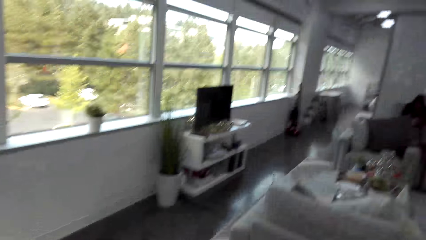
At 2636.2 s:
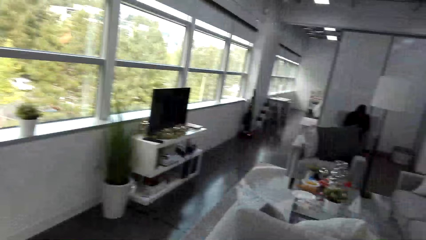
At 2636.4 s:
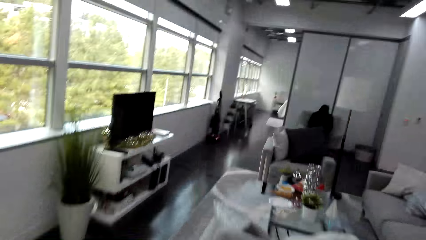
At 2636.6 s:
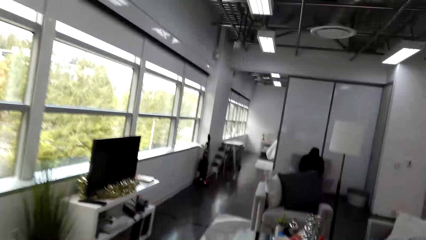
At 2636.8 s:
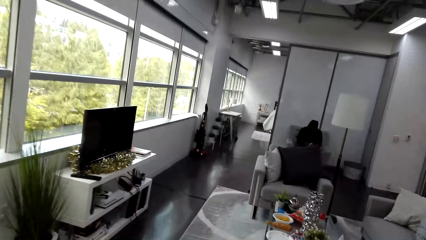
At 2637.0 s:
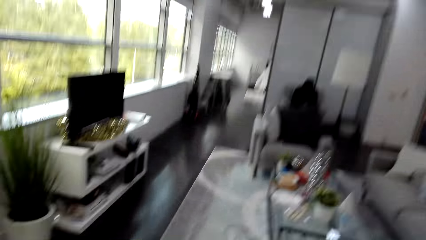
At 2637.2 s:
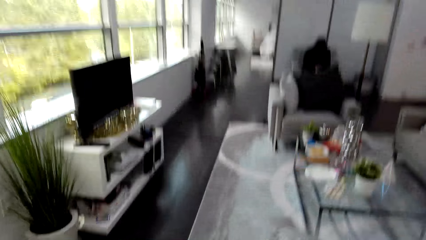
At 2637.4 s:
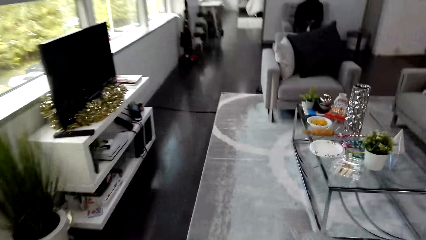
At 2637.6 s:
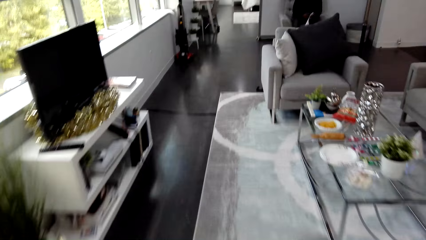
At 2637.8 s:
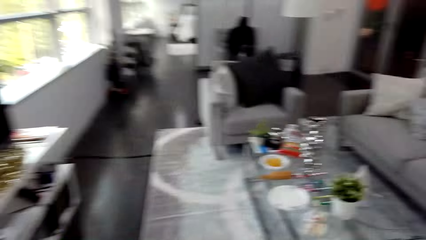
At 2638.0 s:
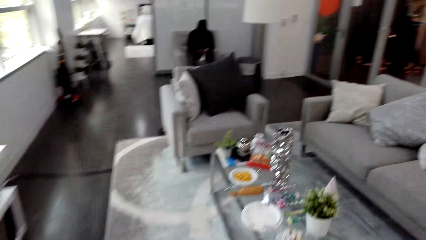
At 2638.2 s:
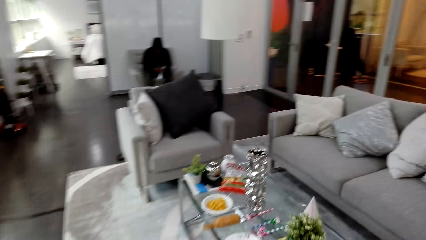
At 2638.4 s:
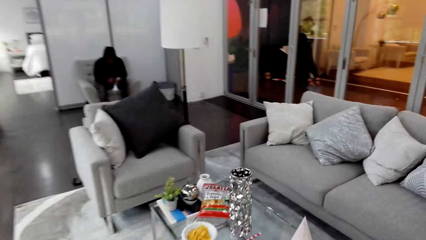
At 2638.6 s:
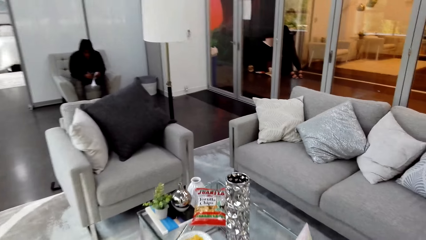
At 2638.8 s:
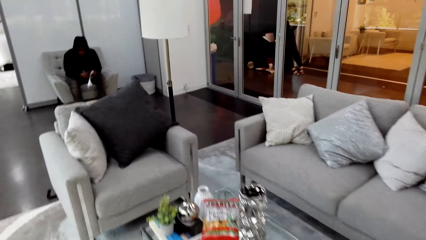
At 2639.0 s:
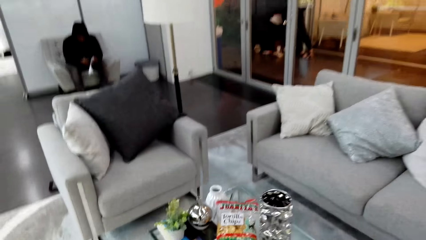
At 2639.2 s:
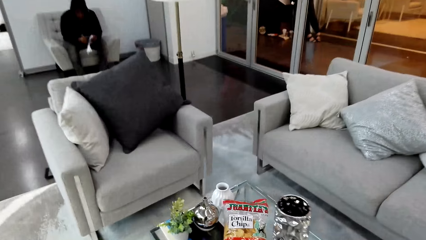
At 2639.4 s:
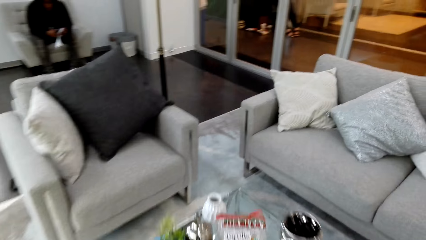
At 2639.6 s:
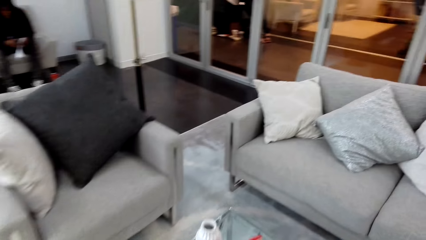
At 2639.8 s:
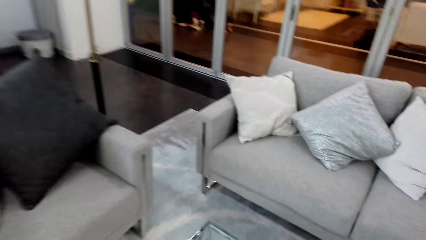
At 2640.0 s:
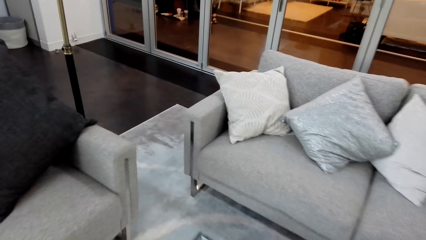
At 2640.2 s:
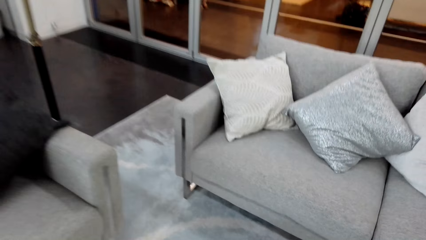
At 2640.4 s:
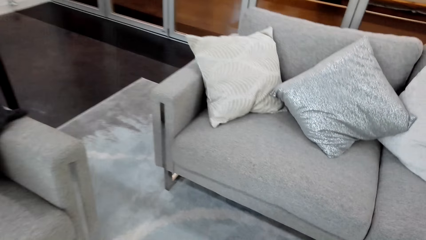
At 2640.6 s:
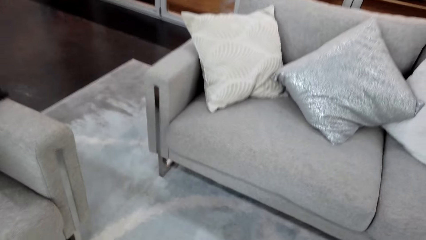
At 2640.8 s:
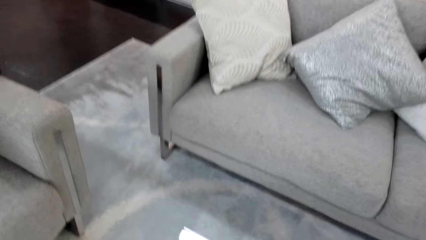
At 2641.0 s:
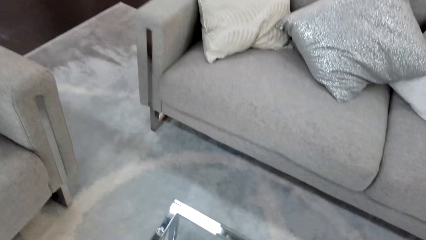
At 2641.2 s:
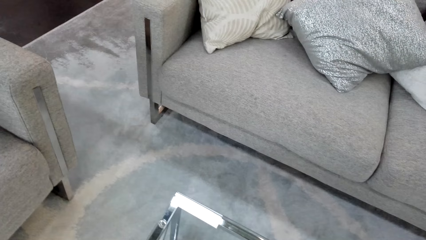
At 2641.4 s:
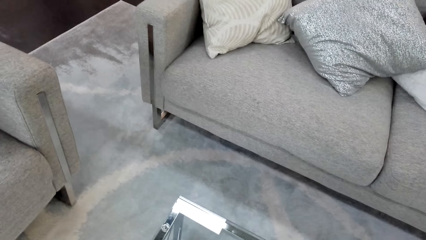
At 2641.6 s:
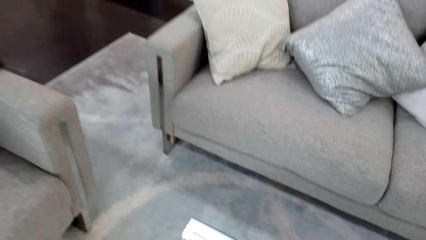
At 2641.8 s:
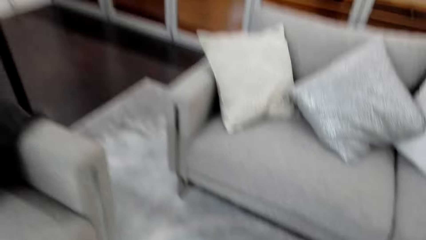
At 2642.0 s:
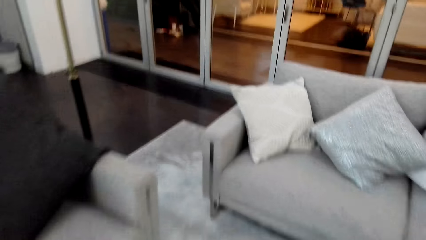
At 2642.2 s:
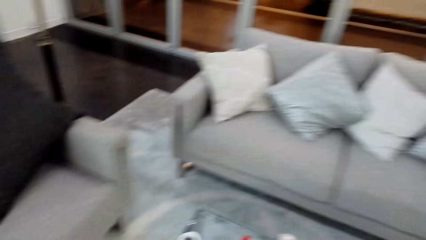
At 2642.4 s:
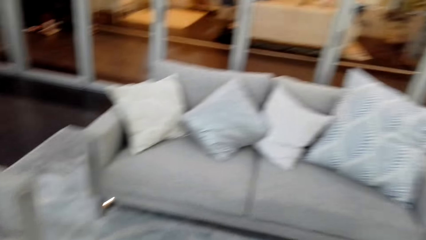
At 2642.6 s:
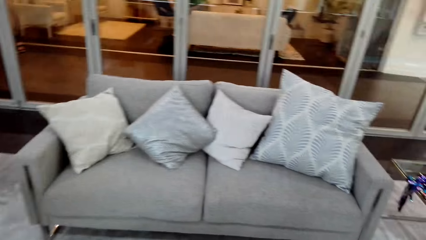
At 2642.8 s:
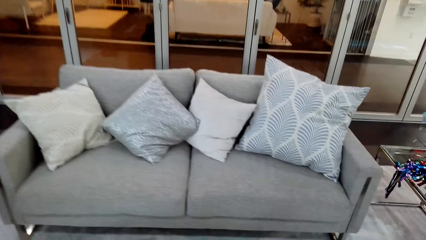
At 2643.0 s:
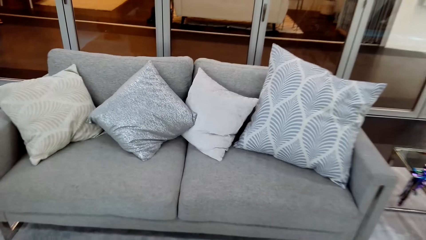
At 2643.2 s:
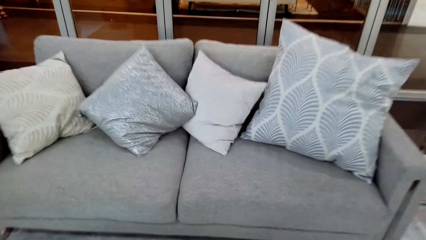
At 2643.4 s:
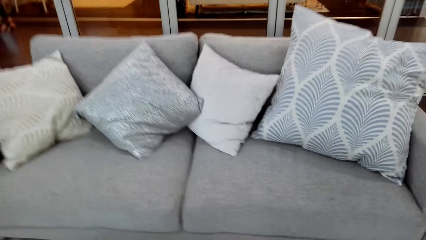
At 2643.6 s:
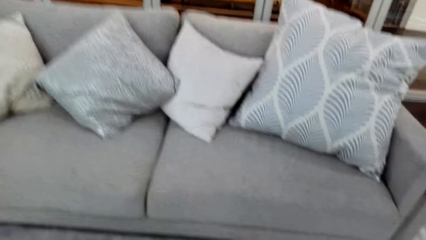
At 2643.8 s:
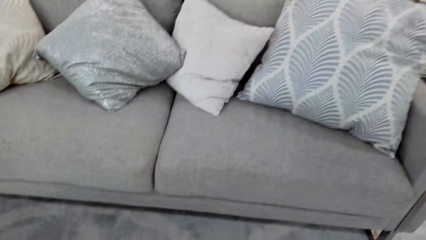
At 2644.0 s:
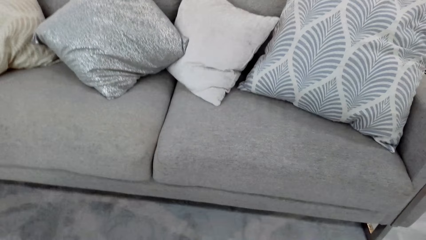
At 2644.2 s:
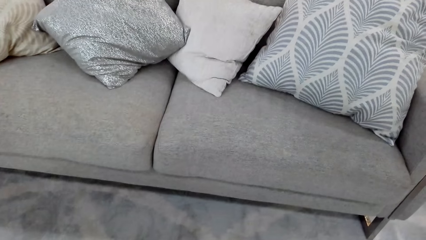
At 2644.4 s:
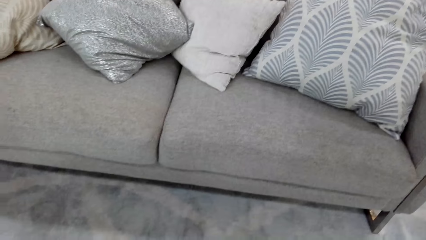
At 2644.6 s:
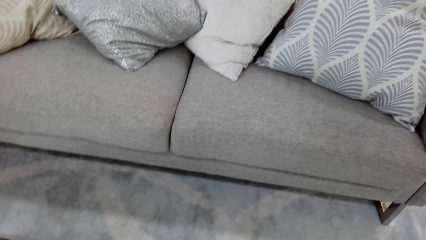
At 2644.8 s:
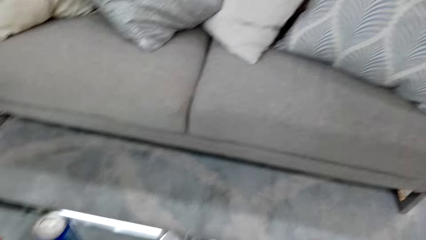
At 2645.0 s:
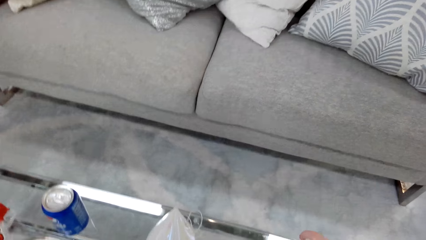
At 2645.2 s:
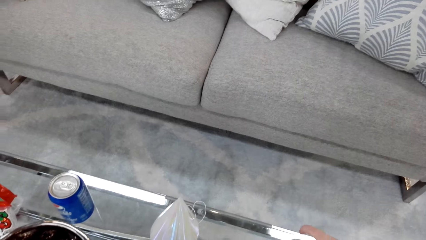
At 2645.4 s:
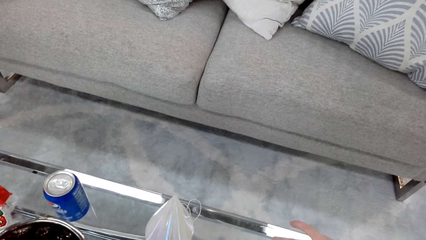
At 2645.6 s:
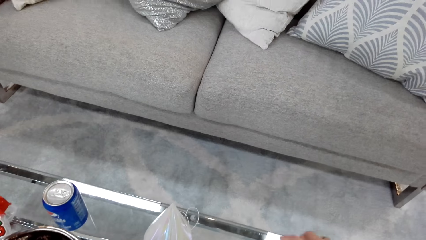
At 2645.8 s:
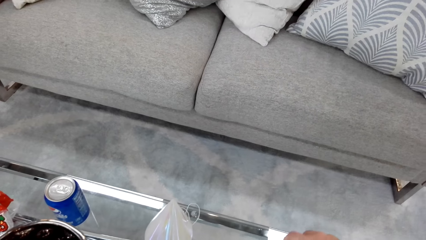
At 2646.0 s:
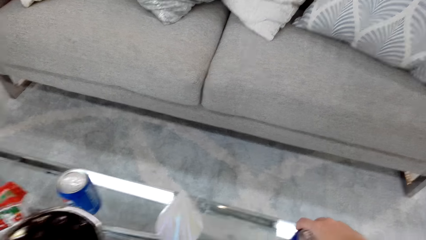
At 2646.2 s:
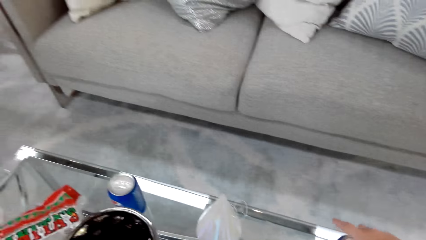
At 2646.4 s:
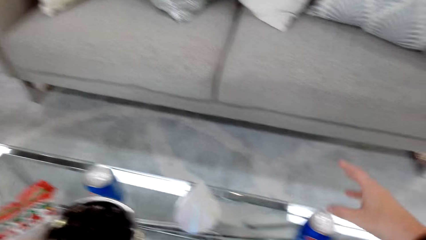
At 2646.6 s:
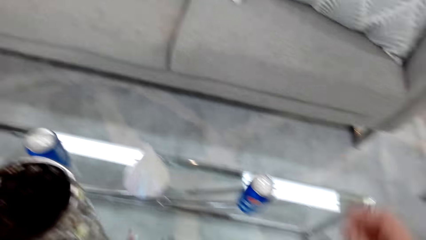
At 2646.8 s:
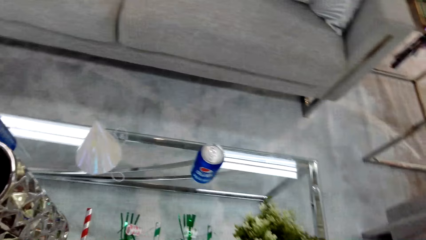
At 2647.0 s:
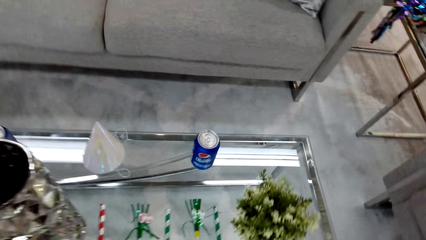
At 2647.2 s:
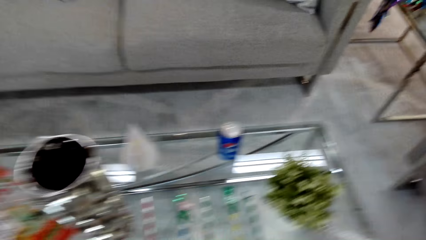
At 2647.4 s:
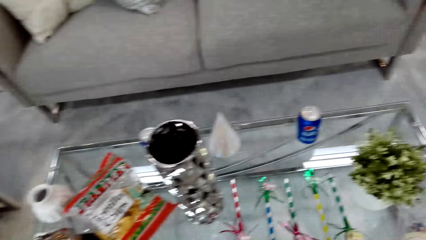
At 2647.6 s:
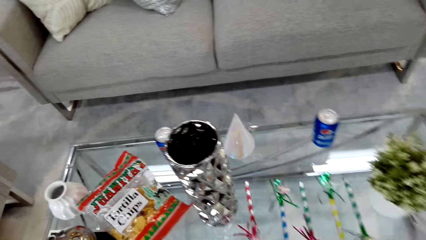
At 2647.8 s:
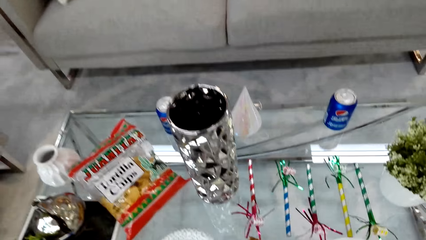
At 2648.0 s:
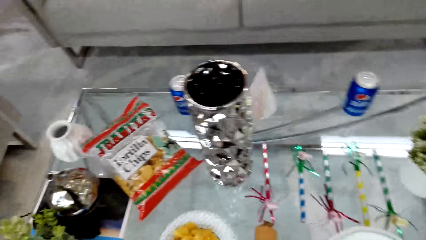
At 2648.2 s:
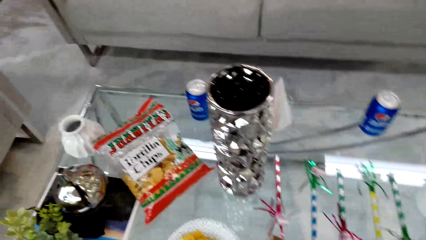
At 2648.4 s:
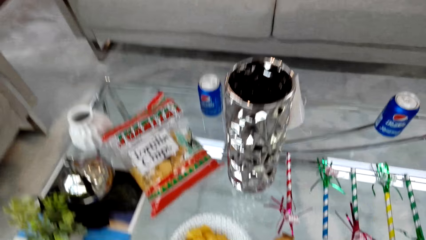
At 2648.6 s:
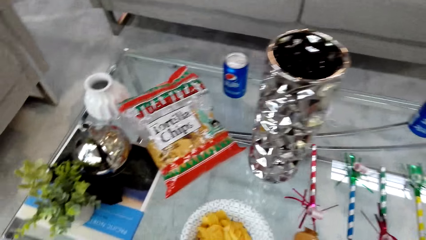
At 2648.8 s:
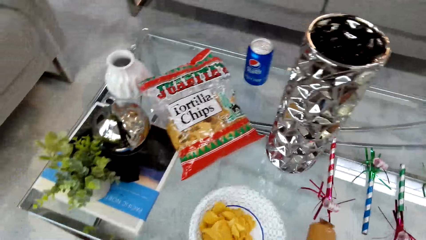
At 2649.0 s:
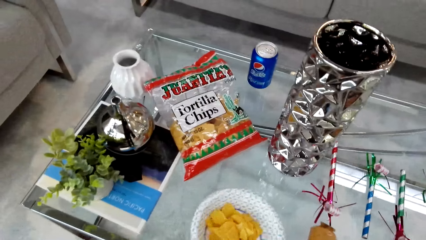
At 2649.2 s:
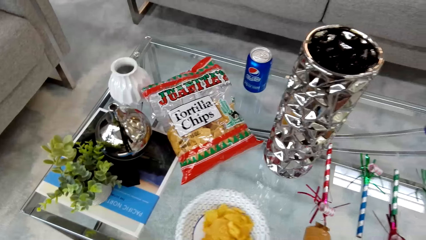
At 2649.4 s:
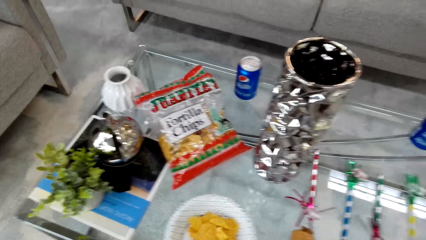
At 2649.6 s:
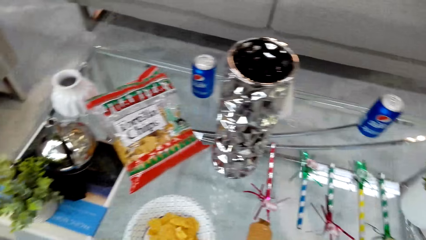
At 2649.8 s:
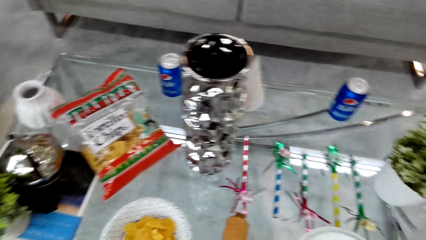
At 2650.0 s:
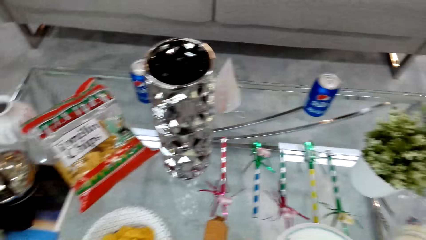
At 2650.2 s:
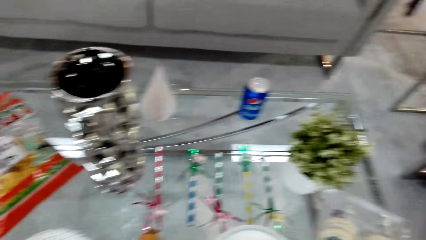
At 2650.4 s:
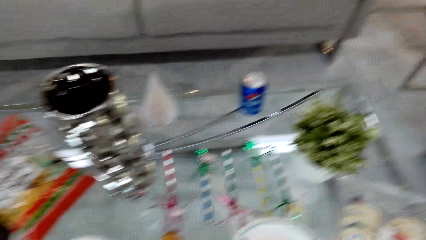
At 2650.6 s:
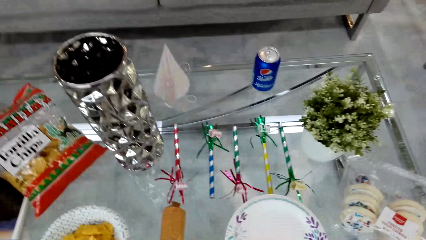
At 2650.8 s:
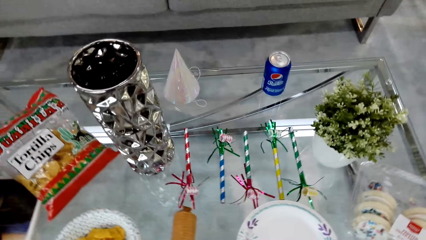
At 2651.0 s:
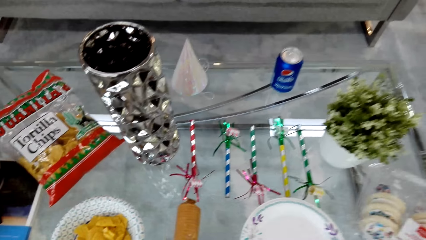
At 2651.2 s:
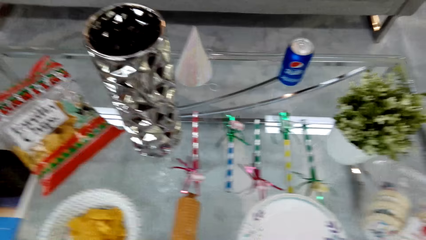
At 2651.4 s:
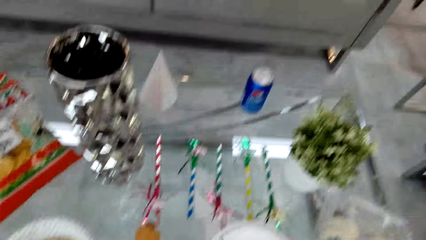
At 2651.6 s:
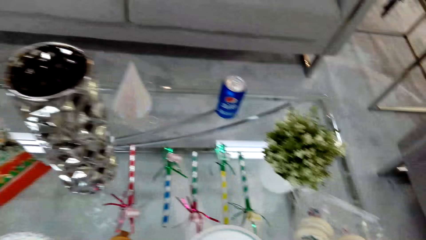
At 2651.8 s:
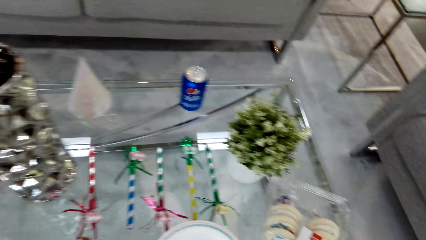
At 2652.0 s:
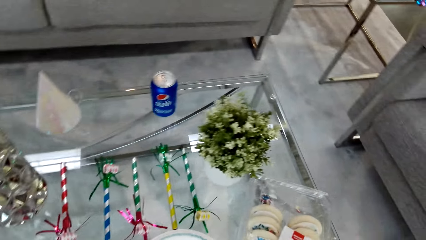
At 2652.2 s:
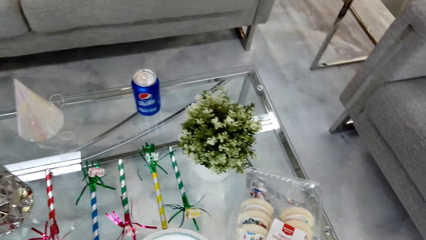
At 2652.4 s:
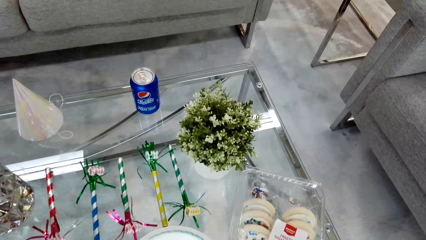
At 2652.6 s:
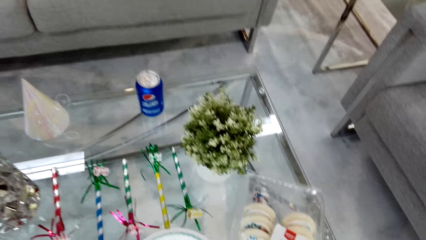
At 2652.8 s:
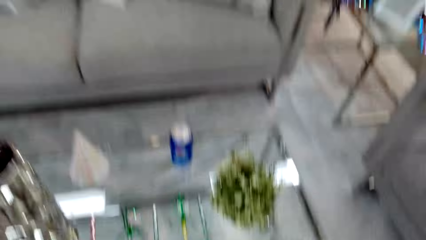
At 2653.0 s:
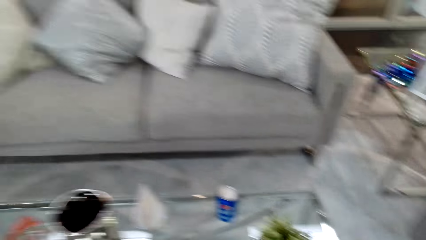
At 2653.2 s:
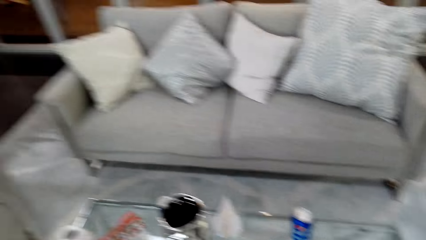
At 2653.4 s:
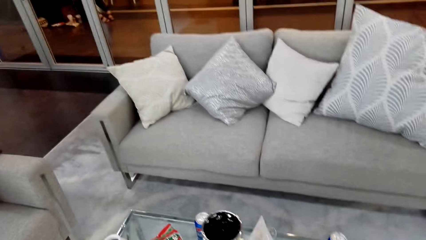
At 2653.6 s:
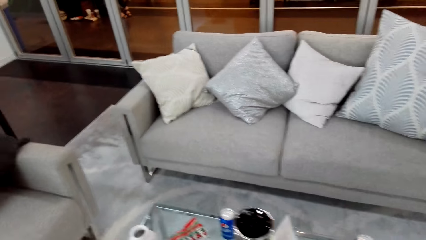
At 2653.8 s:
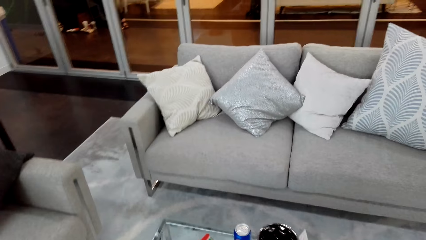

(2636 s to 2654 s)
The camera wearer walks back with the drinks to the coffee table. A man sits on a chair. The camera wearer puts the drinks on the coffee table. They put the soda on the table. They gaze at snacks on the coffee table. They hold the plate of crisps. They shake the chips in the plate. They gaze at the snacks on the coffee table.
